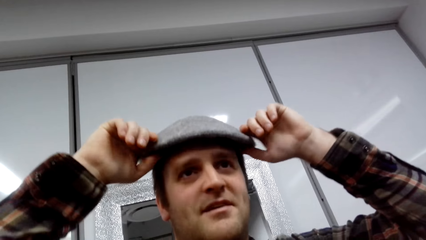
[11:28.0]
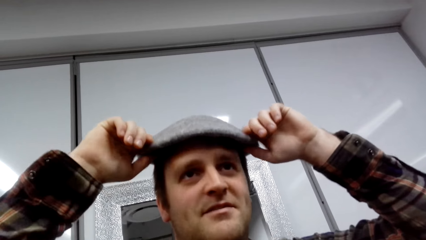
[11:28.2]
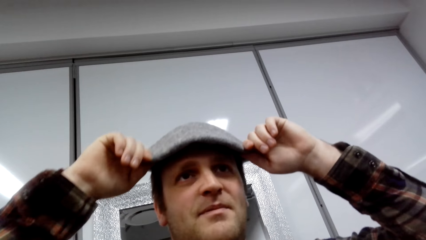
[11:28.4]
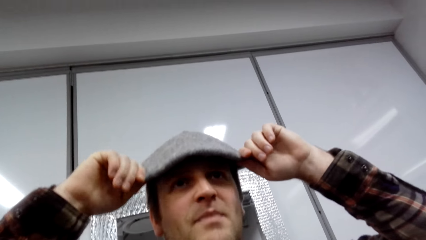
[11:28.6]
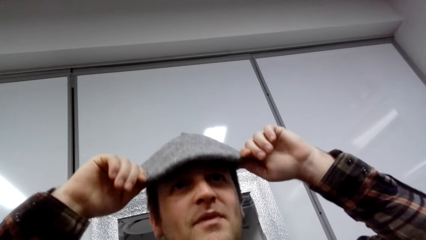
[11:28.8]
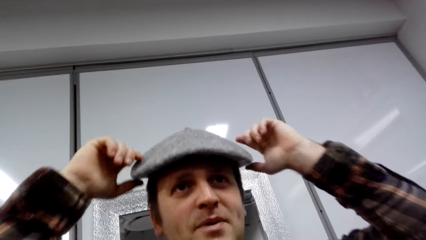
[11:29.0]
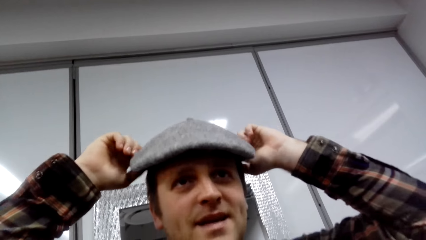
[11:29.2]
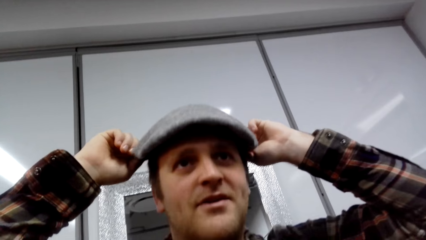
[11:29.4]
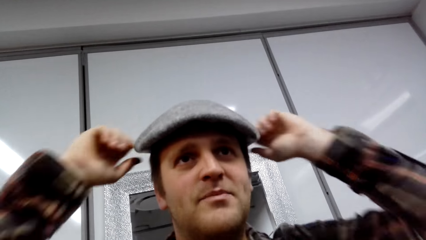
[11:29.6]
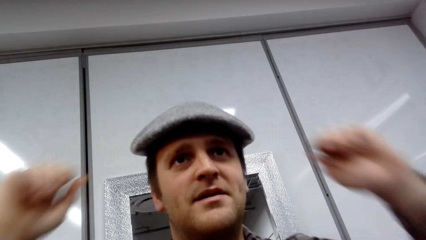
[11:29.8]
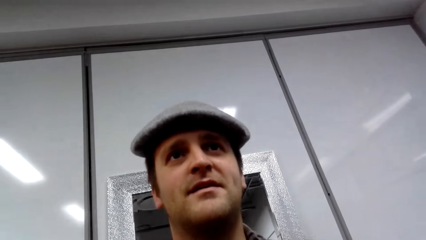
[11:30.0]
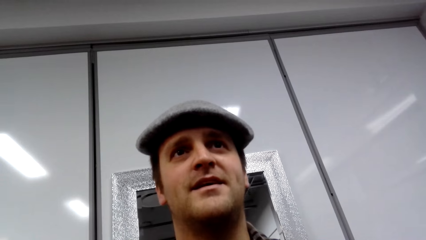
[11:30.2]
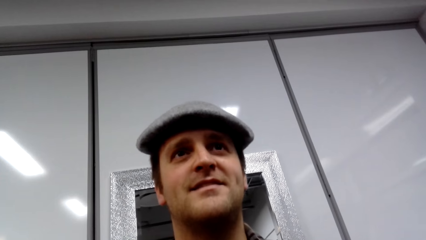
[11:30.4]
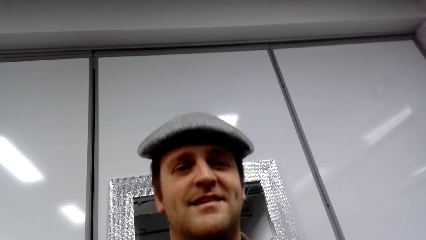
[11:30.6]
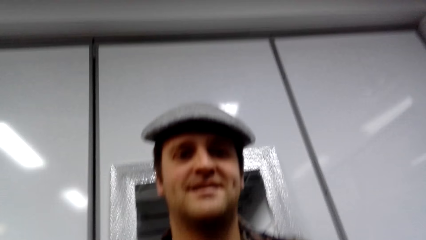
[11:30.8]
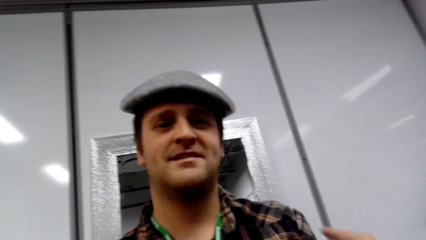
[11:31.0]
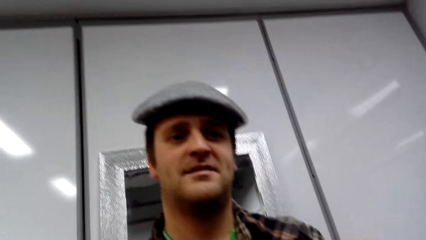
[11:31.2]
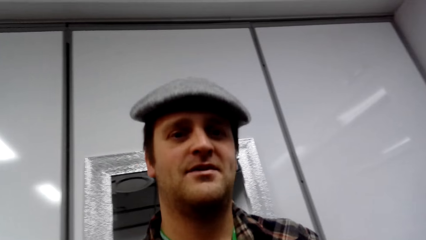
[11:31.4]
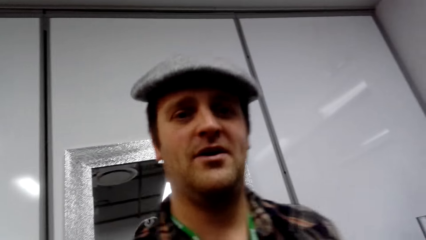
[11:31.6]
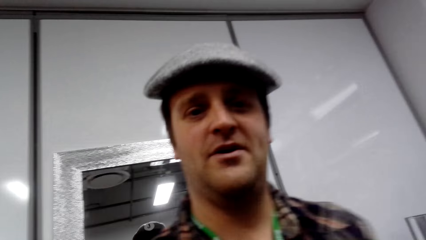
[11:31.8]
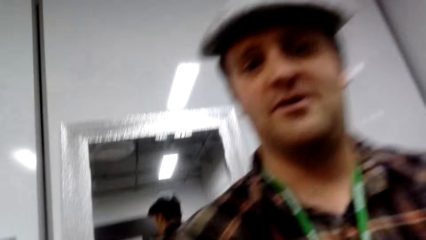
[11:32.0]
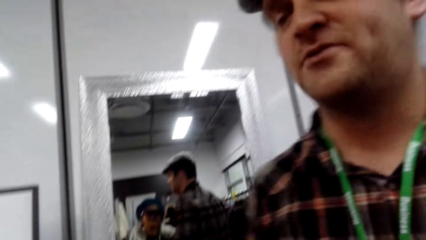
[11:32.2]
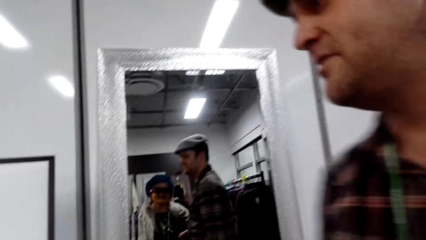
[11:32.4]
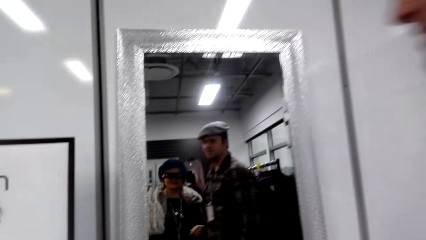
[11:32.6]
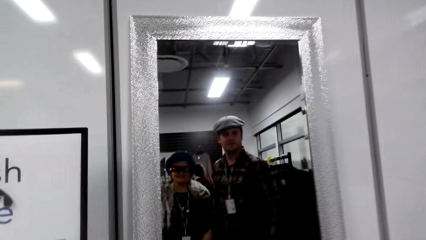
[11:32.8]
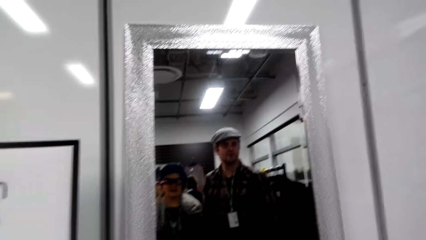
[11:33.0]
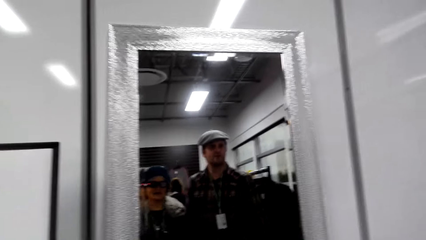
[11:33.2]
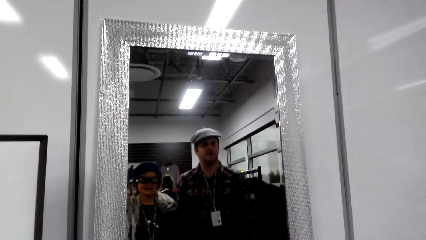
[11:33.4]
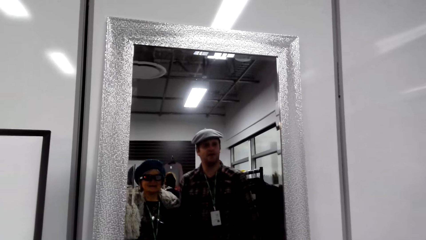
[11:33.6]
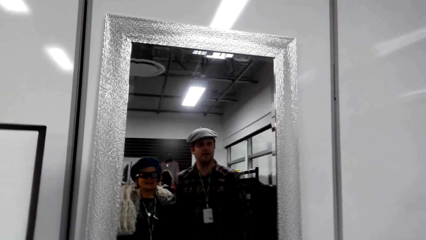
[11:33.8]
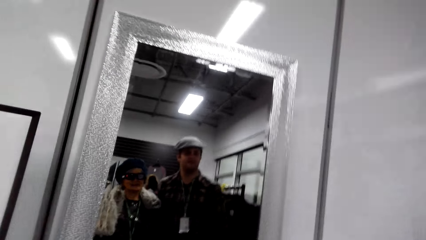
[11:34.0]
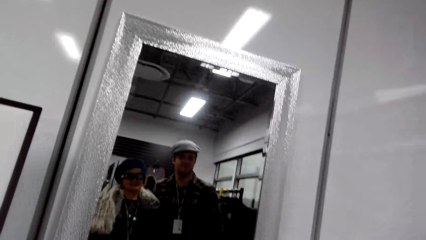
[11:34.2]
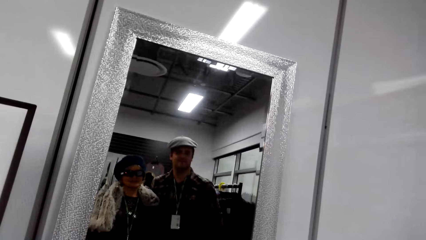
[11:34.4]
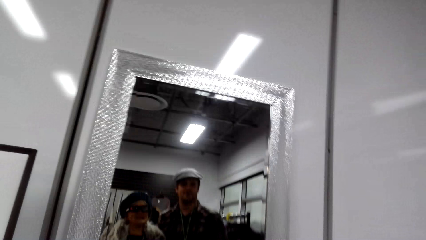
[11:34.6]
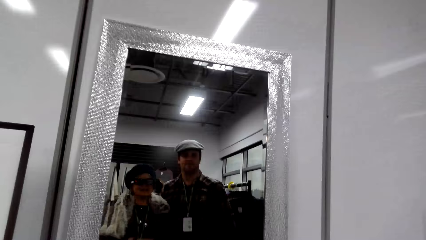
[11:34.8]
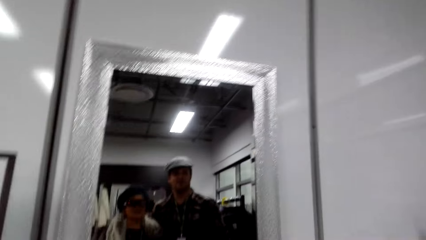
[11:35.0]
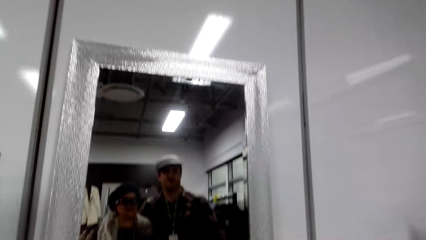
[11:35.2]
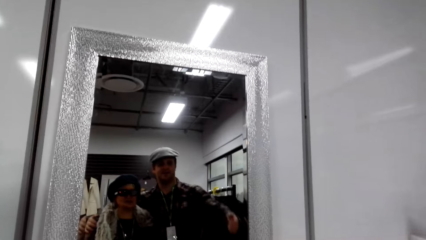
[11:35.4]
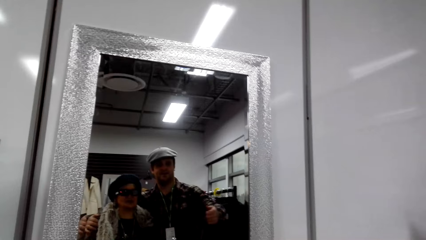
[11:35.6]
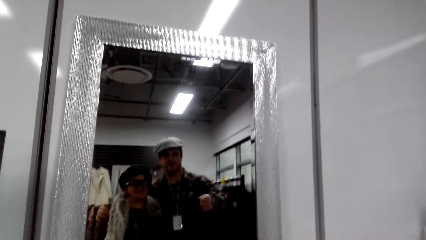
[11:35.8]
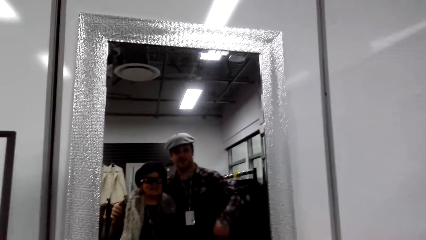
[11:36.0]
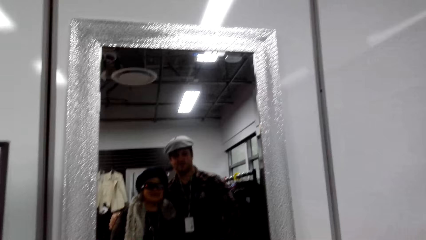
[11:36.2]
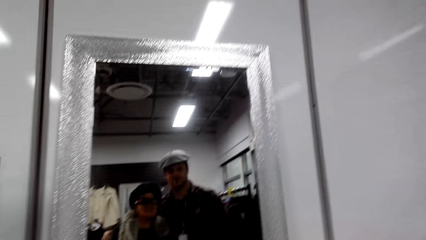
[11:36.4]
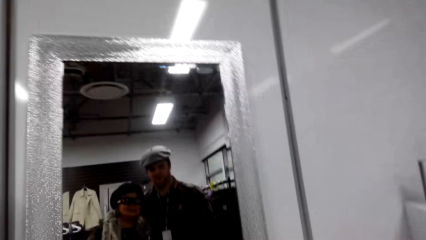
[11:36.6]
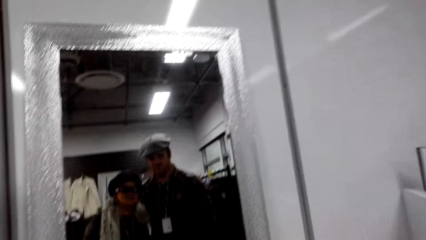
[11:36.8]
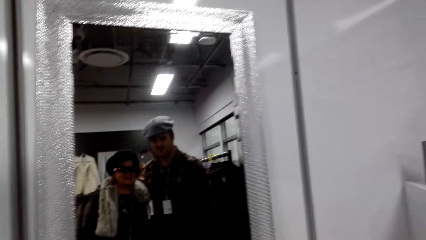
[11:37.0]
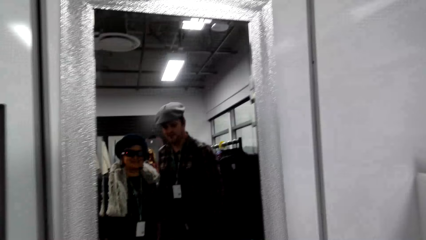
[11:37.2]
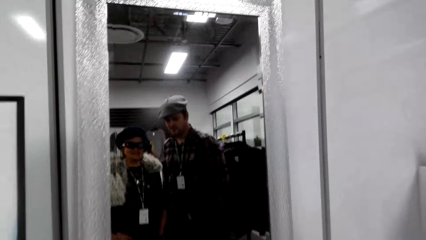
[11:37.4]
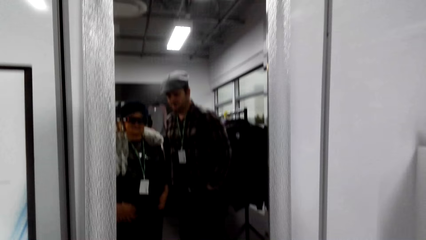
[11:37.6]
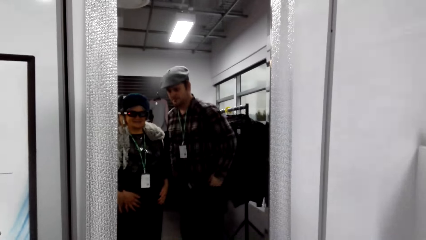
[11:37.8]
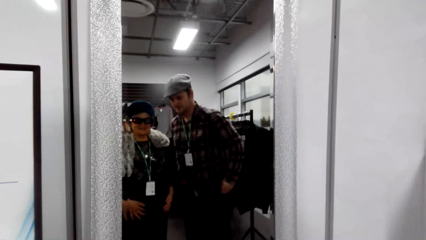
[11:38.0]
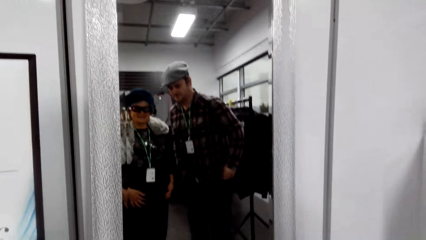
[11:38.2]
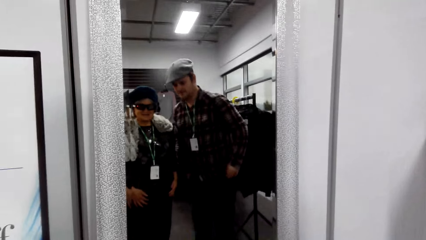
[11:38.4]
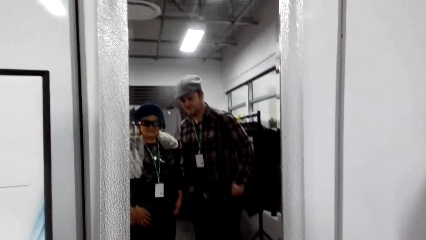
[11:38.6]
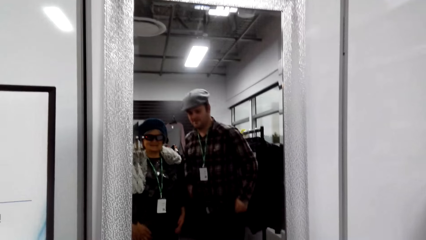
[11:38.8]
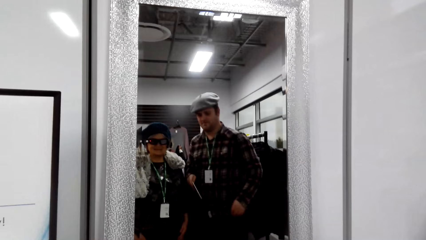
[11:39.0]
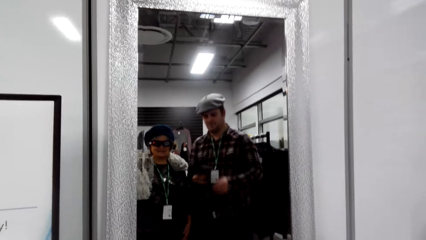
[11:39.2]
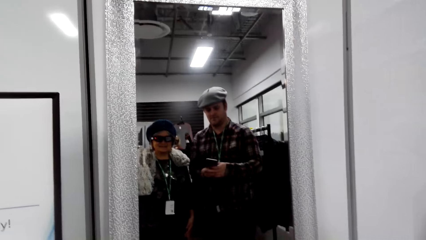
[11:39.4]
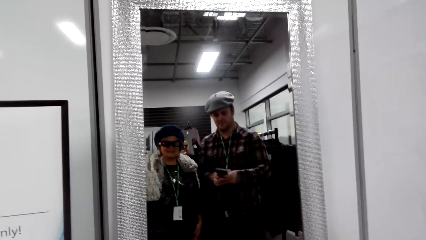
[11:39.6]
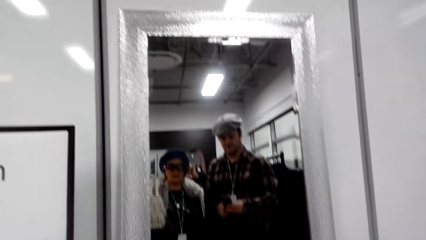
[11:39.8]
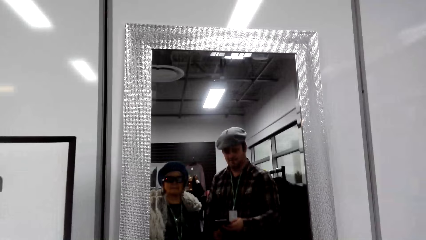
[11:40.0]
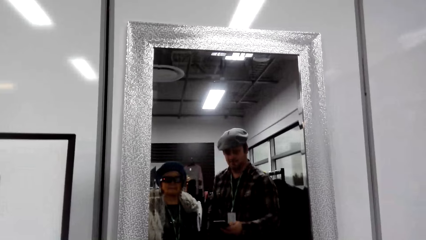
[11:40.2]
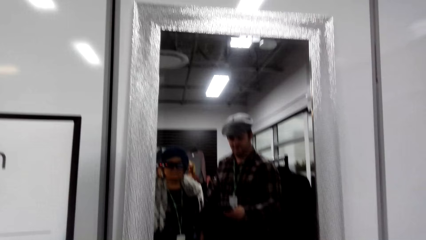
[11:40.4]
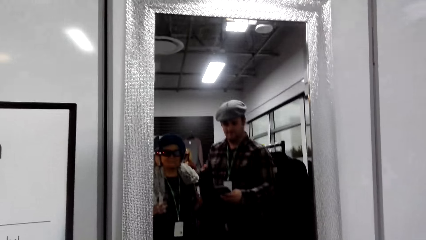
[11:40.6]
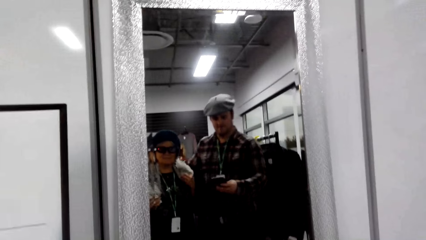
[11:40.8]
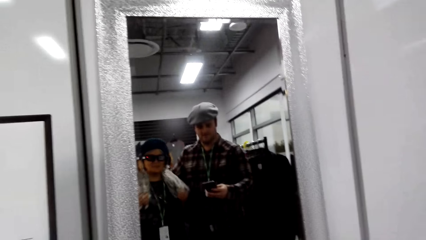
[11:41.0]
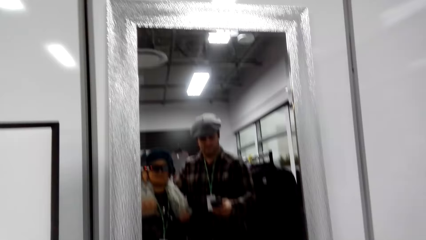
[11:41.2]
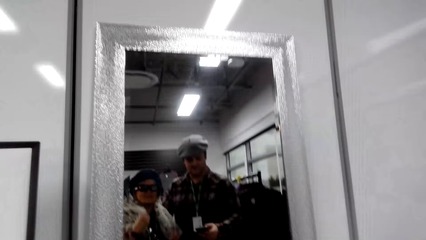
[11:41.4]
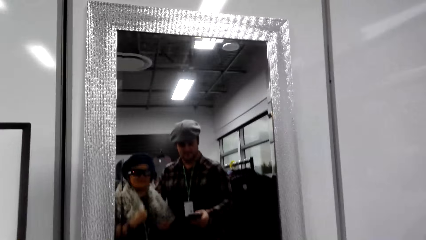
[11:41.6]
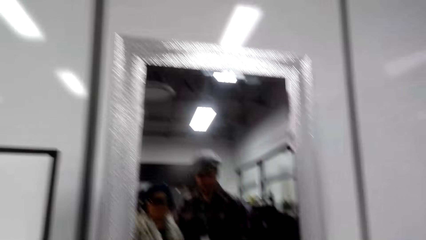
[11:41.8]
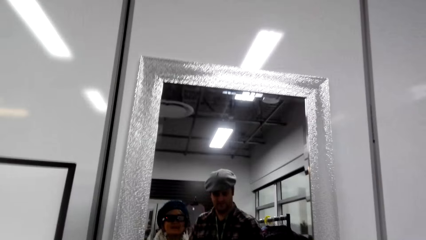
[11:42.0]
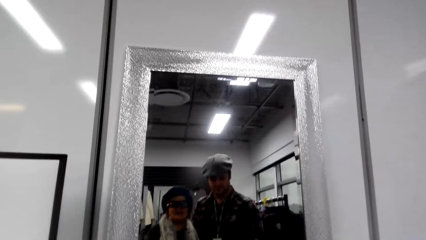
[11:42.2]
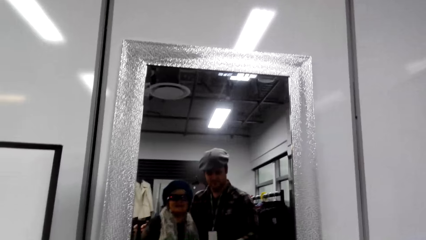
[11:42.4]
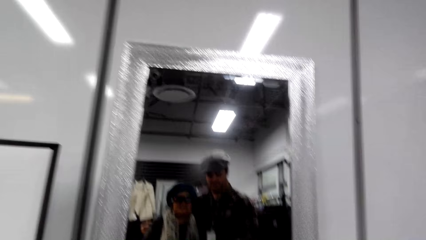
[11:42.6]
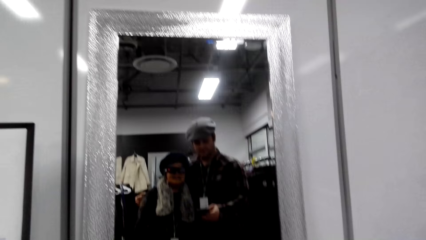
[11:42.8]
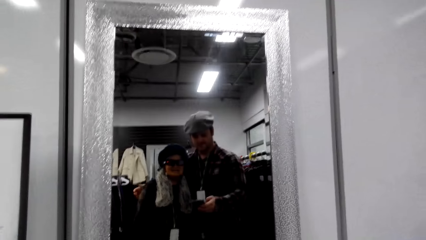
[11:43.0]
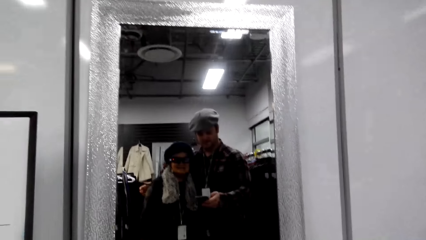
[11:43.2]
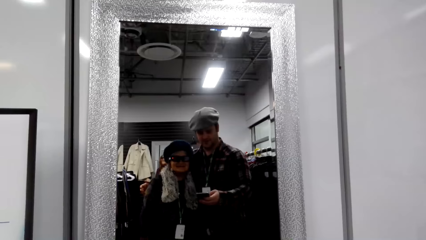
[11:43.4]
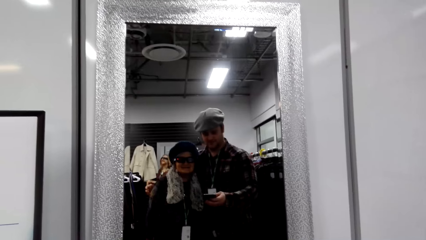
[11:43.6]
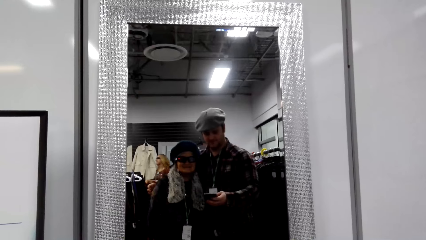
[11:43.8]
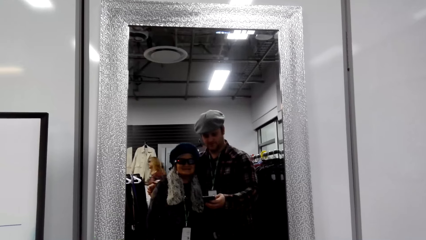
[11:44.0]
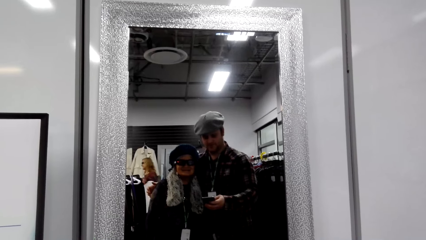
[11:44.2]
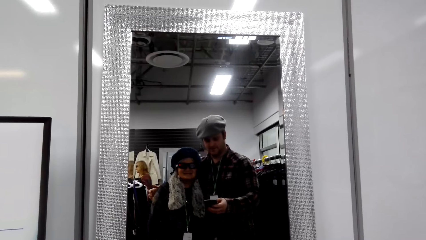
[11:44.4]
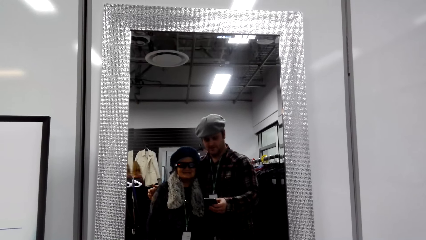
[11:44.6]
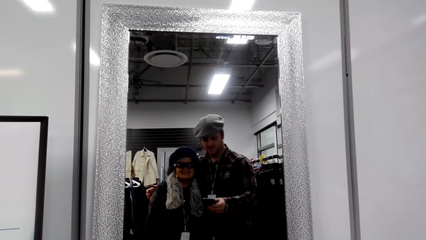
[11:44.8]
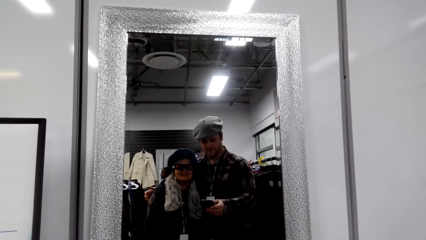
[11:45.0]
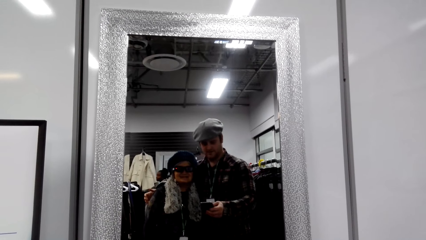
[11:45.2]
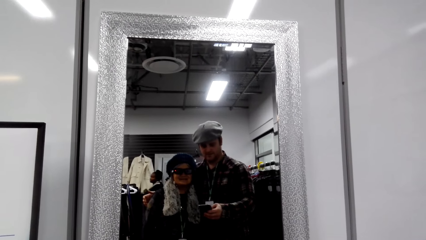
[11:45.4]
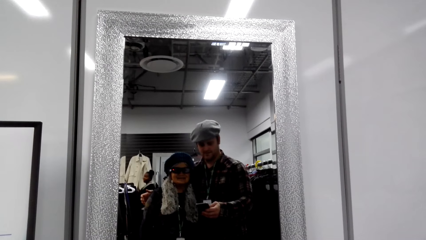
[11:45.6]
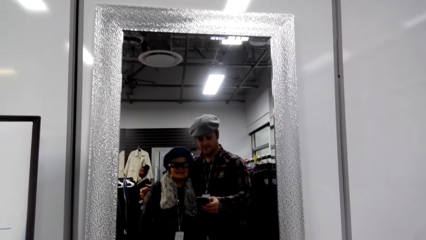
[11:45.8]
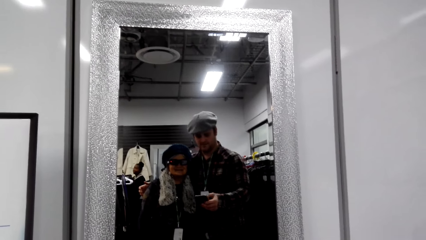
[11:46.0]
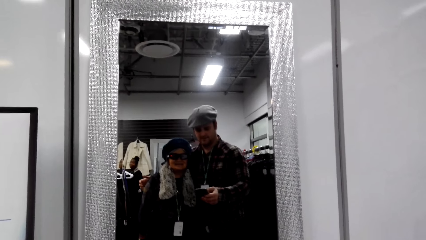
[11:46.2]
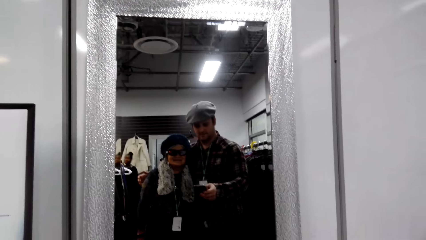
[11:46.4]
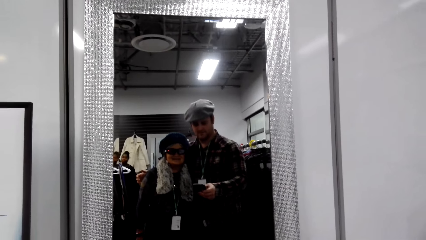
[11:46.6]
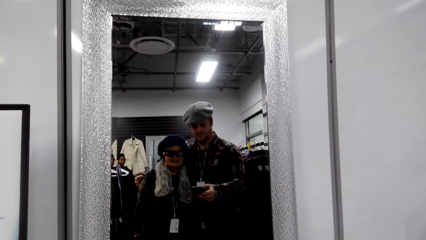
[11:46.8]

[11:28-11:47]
A man wears a cap. The man talks to a woman. The camera wearer looks in the mirror. The man looks in the mirror. The man takes a phone from his pocket and operates his phone.
